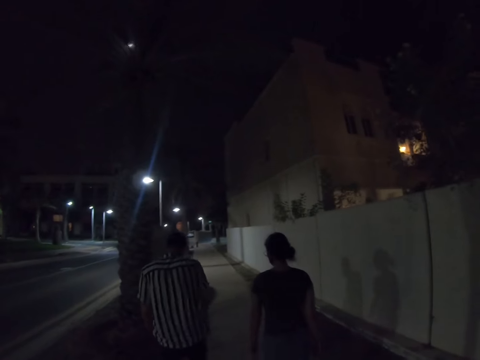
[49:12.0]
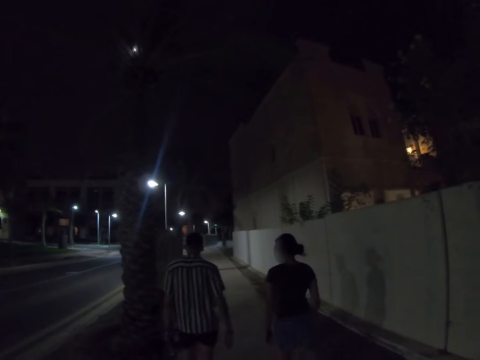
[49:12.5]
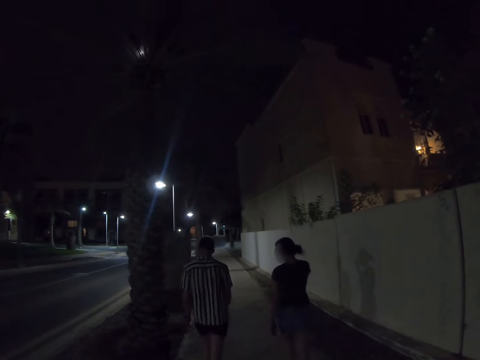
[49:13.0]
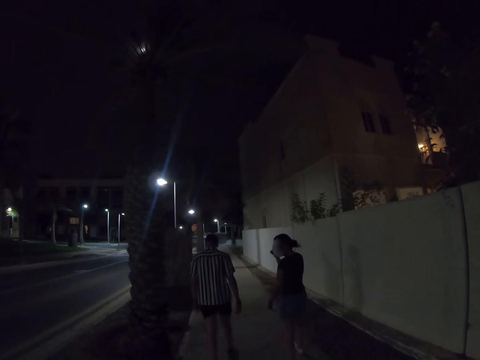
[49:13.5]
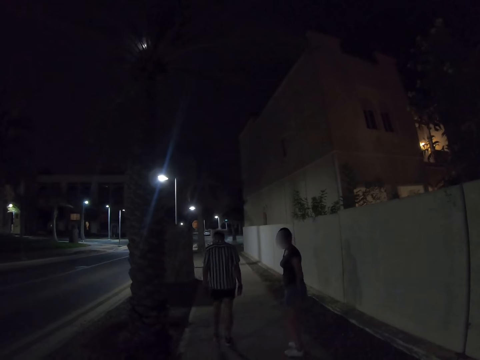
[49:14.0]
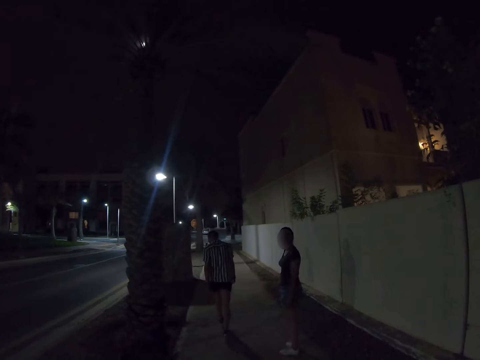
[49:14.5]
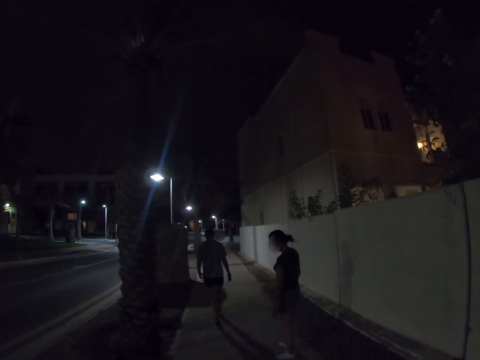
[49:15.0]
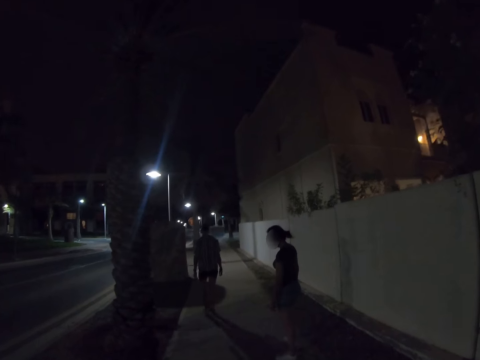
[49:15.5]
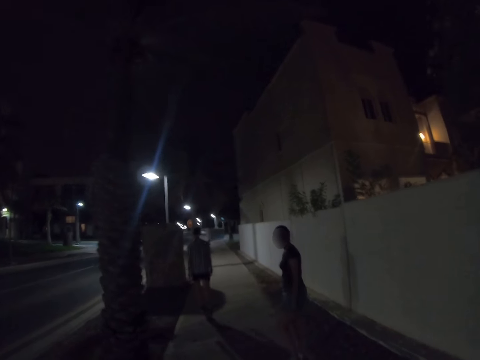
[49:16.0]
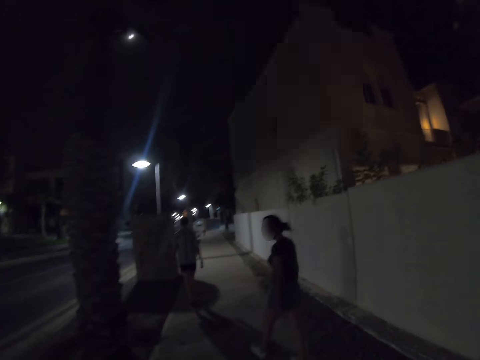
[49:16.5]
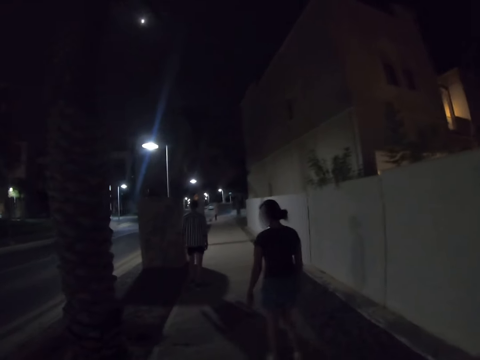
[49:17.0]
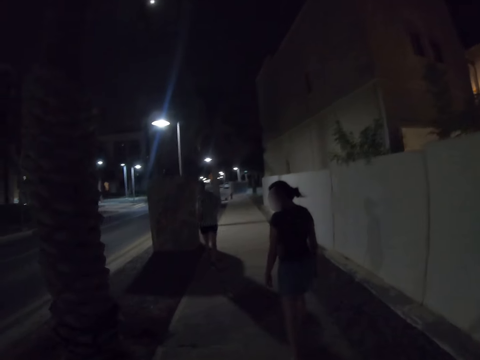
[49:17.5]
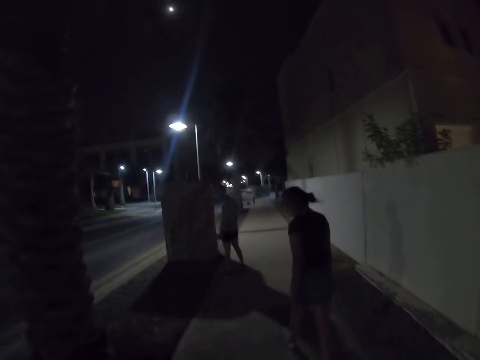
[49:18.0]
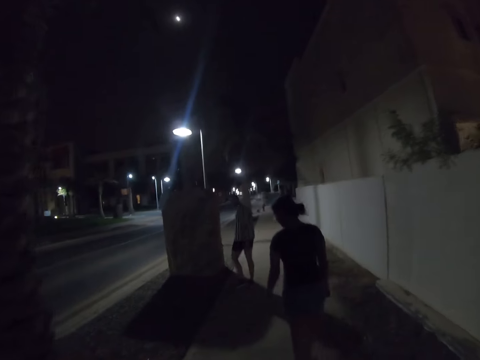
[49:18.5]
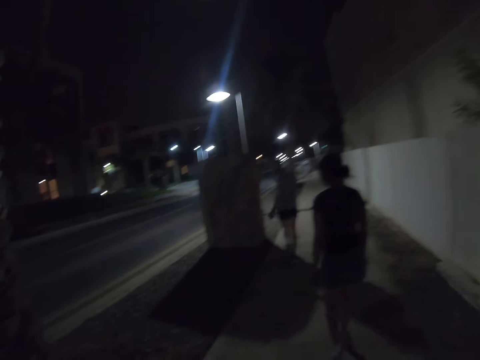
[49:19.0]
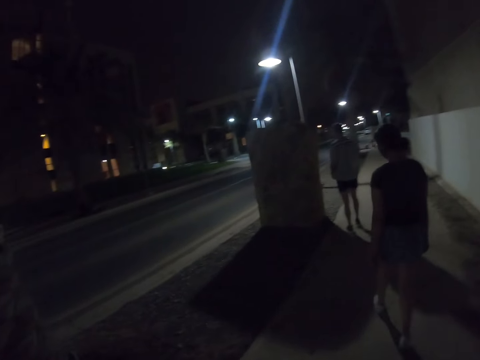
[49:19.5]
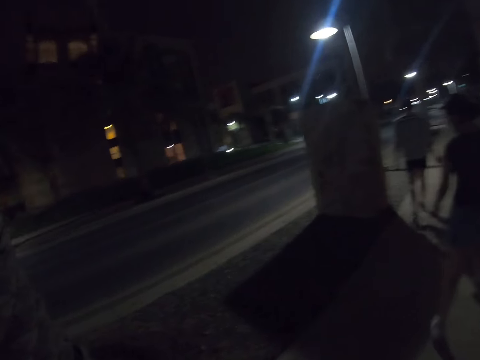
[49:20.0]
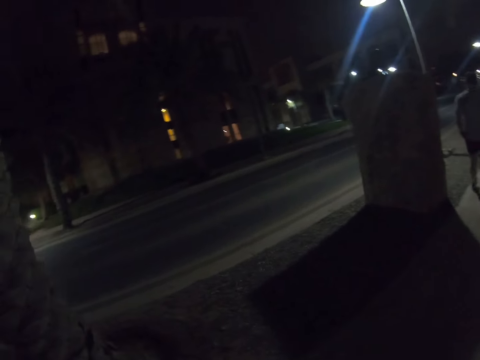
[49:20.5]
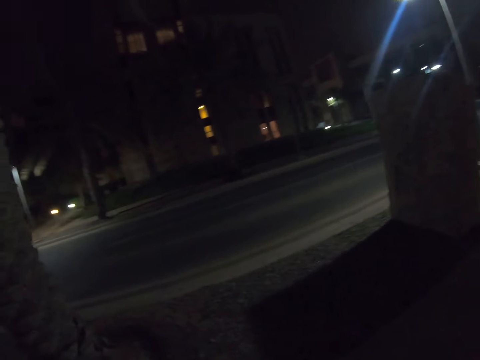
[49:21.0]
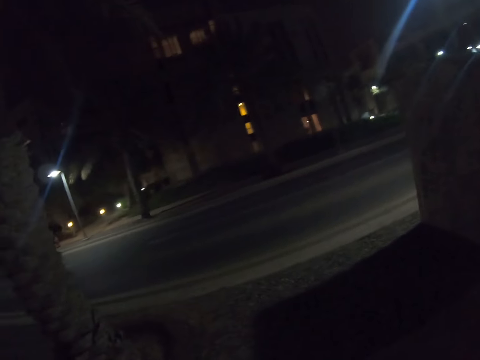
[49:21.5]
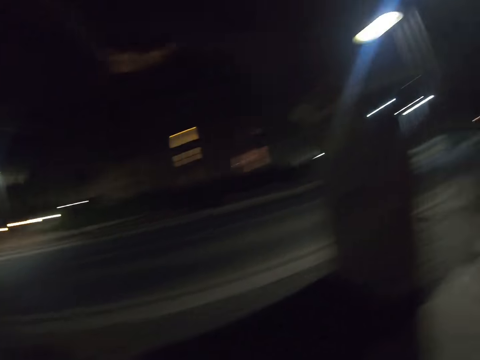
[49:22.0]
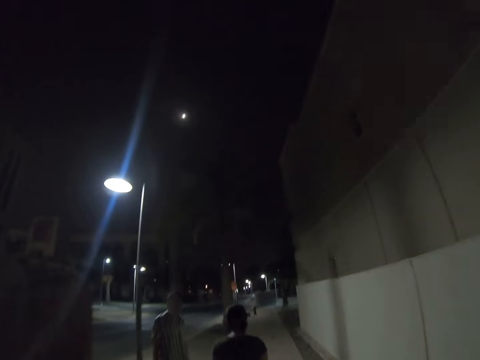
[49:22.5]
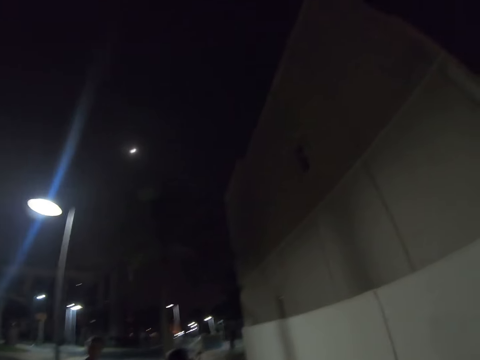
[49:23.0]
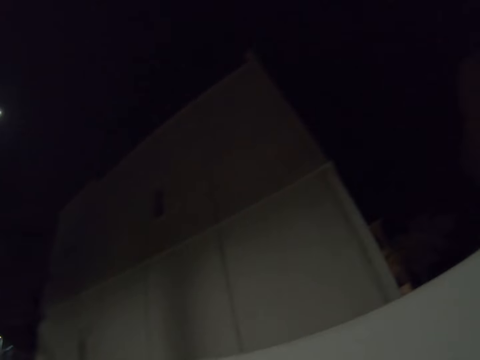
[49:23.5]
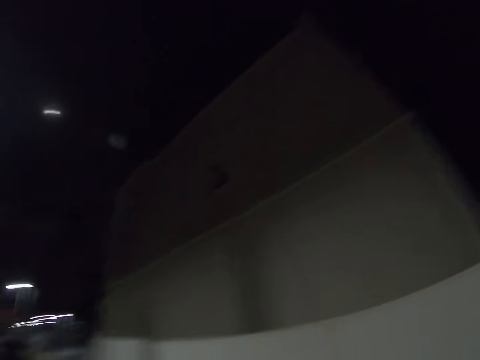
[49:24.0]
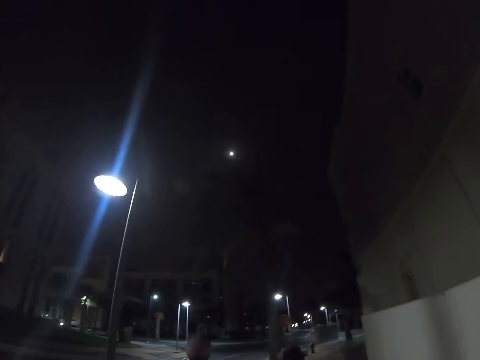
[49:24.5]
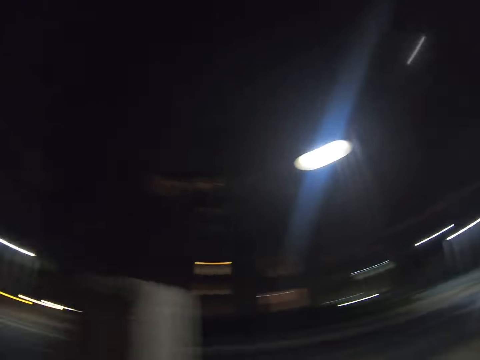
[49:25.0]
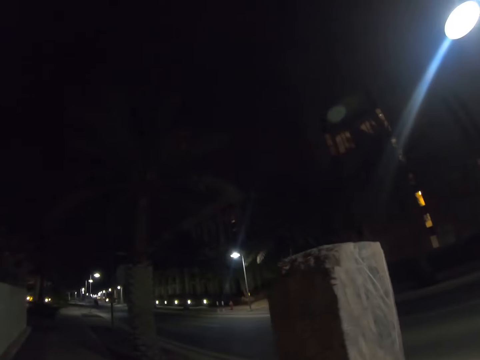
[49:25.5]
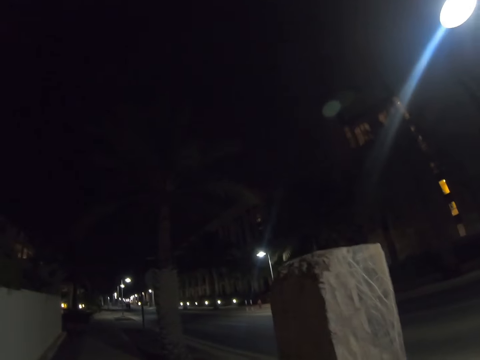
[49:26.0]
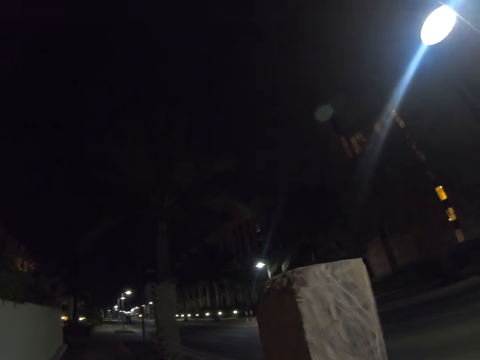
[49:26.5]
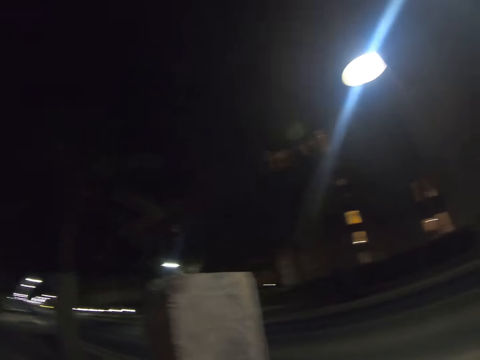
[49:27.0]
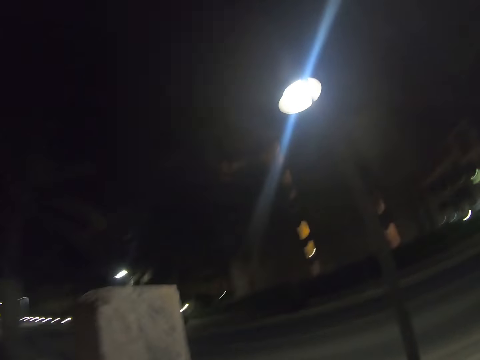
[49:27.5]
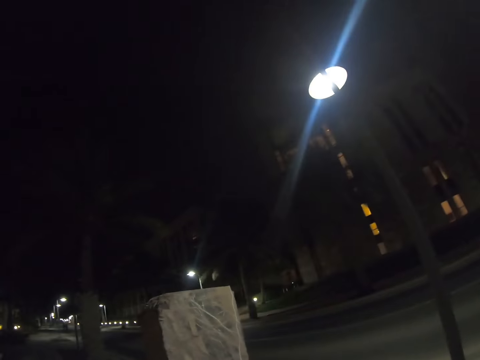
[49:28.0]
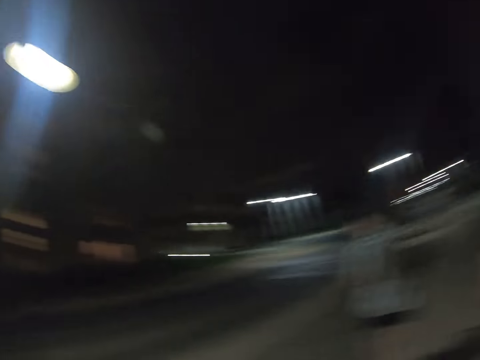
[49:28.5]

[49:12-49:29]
A man walks on the road. A woman turns to the left. The camera wearer stops. They walk on. The man walks on the road. The woman turns to the right. The man walks on the road. The woman walks on the road. The camera wearer walks on the road. The woman walks on the road. The man walks on the road. The camera wearer walks on the road.

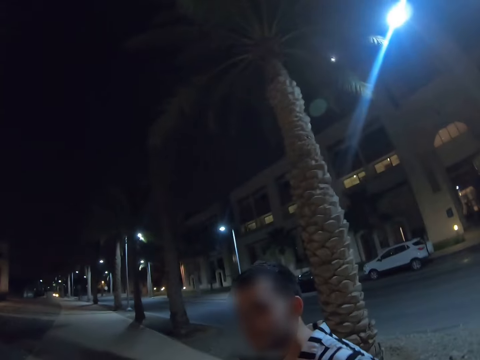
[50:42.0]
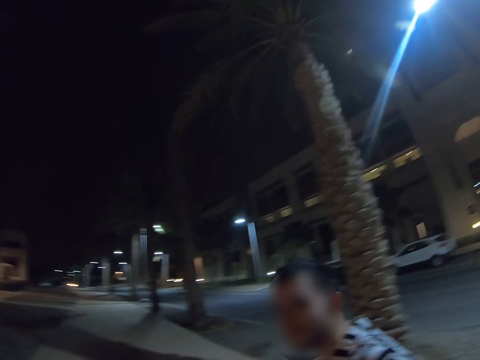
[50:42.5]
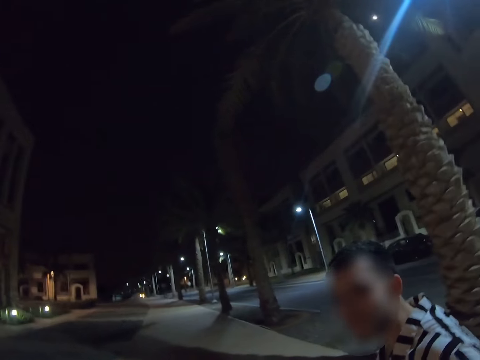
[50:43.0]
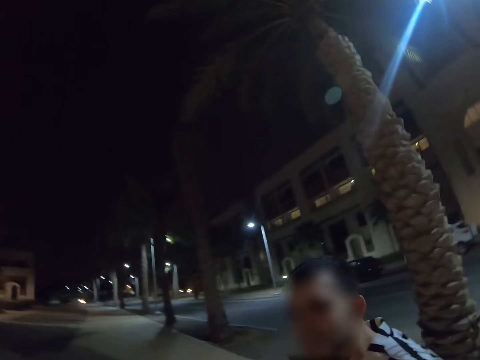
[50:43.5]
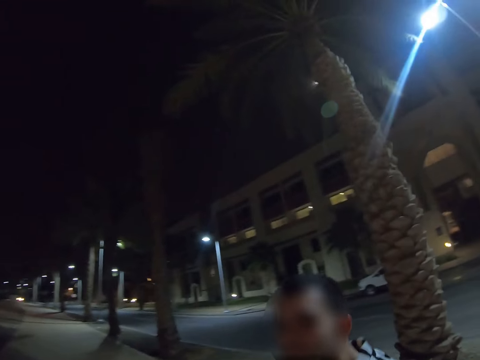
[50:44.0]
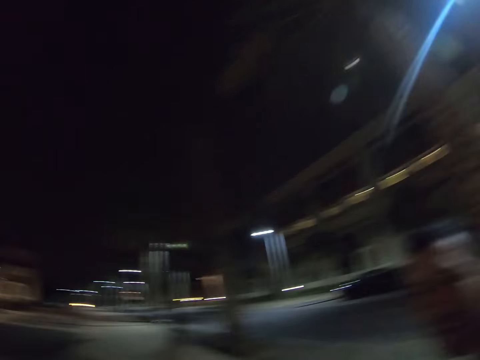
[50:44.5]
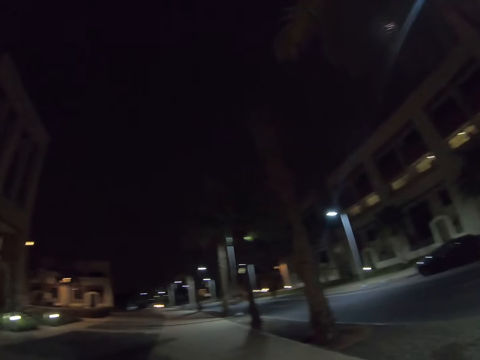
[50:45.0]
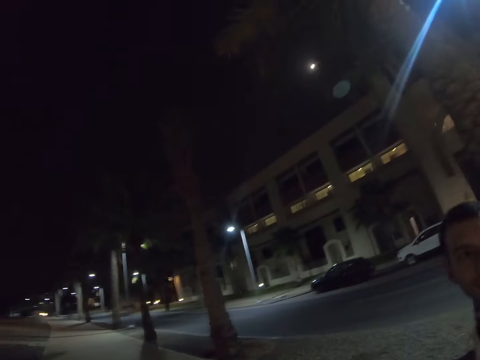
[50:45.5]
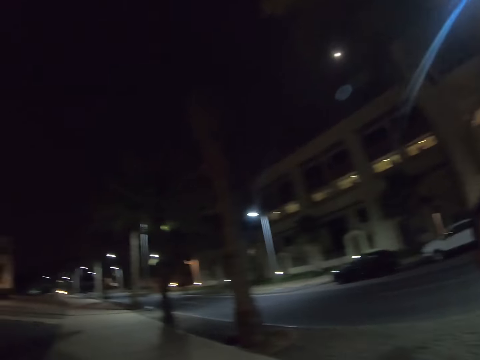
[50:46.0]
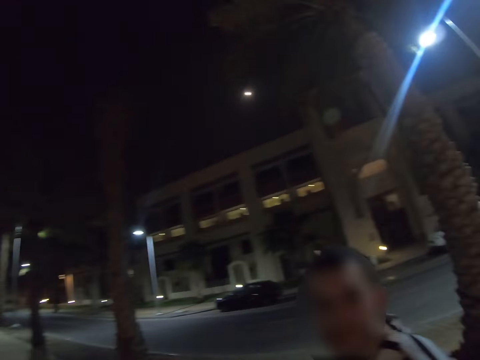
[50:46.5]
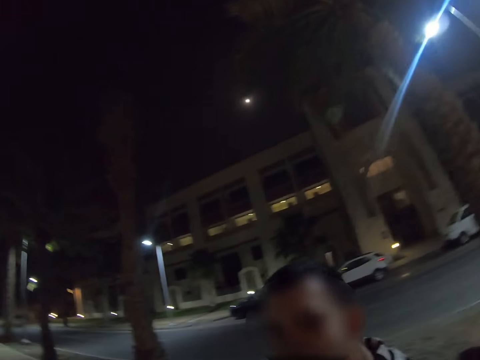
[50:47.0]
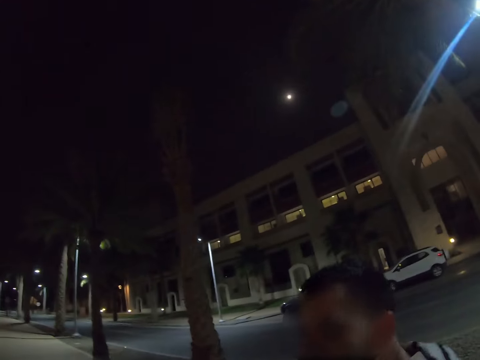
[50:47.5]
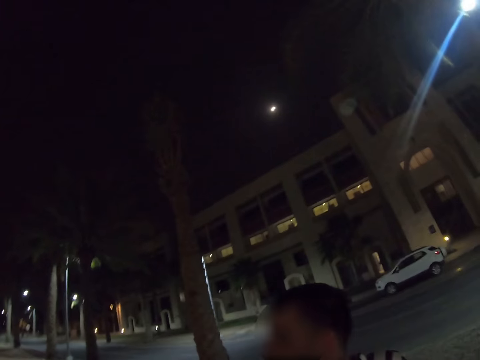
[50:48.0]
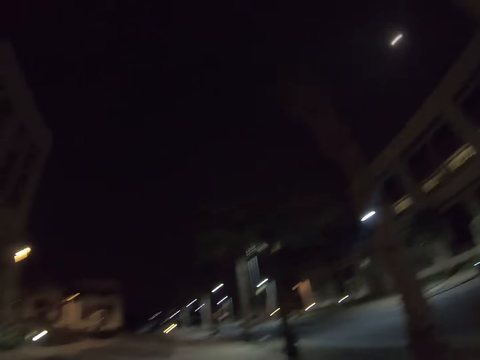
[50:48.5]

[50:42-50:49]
The camera wearer interacts with someone.
